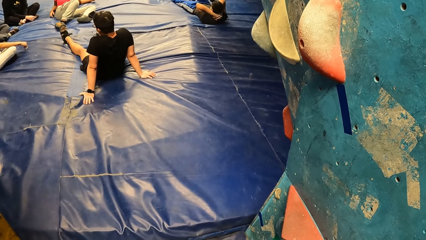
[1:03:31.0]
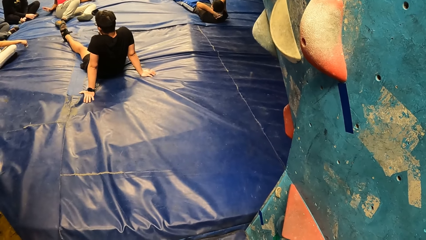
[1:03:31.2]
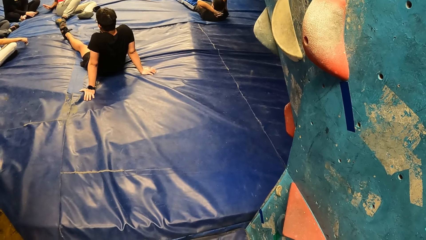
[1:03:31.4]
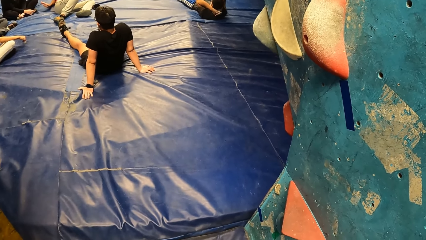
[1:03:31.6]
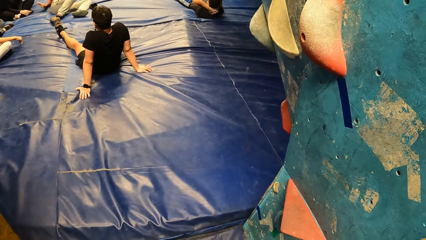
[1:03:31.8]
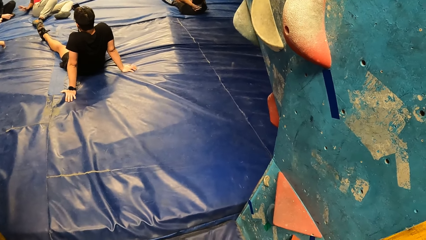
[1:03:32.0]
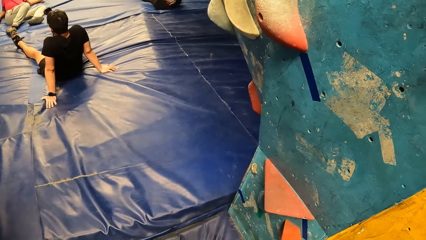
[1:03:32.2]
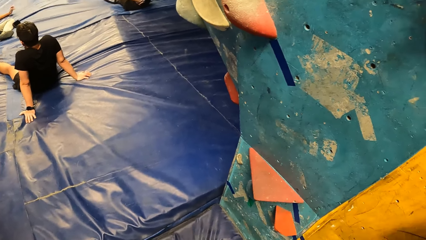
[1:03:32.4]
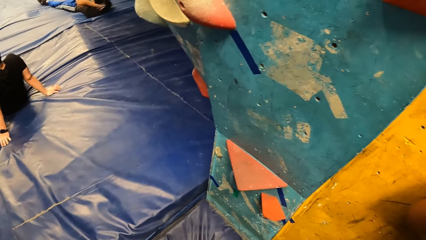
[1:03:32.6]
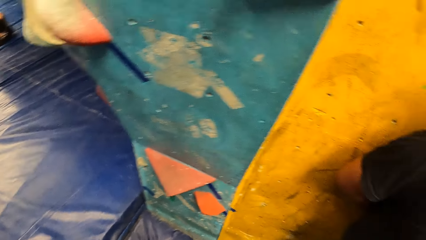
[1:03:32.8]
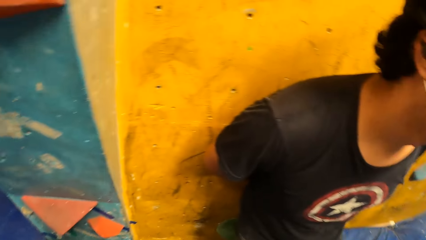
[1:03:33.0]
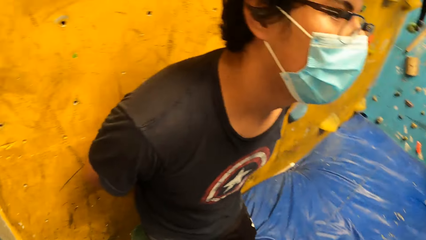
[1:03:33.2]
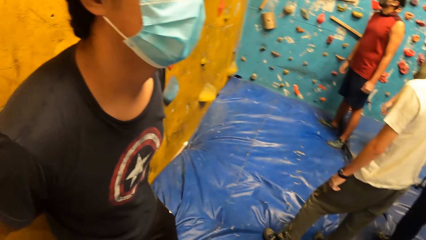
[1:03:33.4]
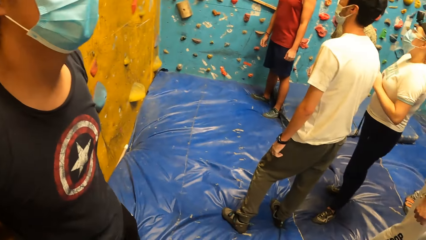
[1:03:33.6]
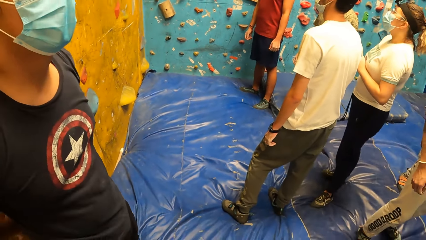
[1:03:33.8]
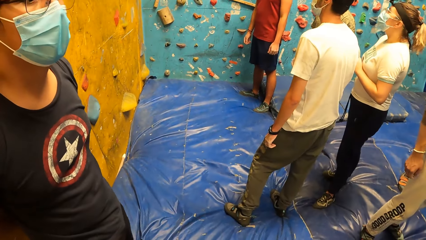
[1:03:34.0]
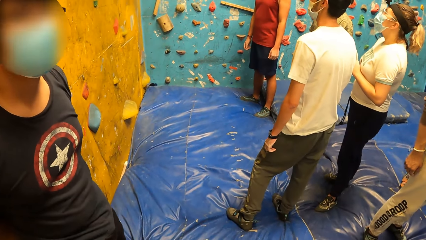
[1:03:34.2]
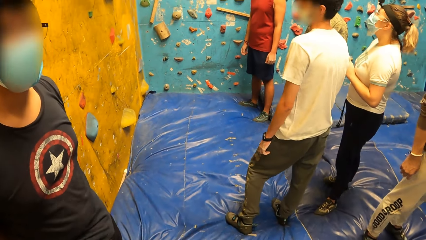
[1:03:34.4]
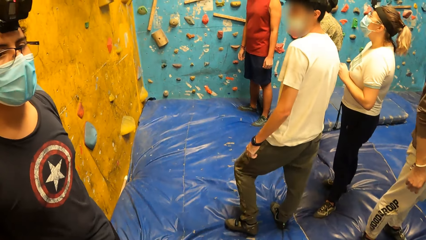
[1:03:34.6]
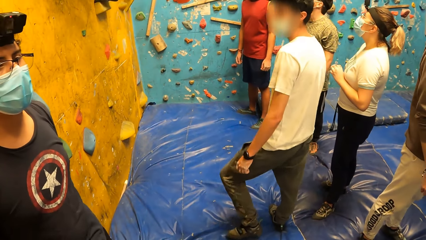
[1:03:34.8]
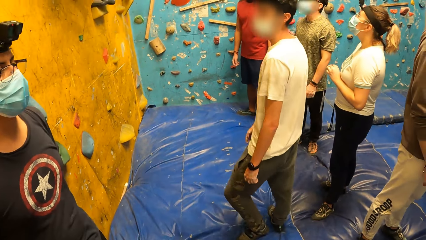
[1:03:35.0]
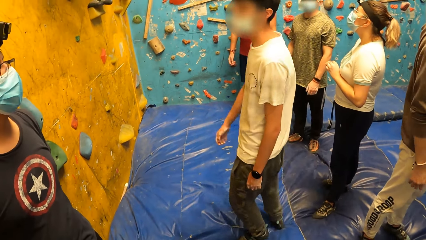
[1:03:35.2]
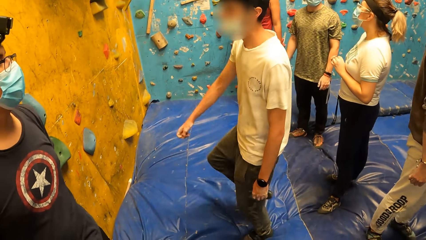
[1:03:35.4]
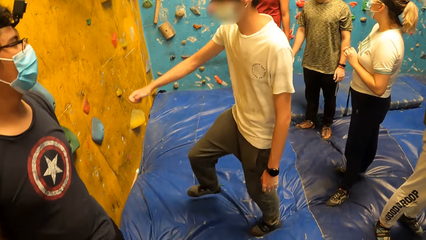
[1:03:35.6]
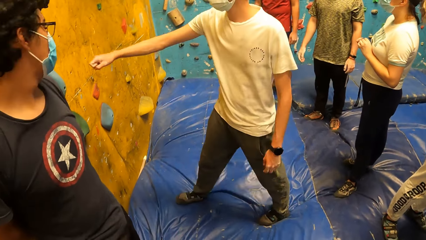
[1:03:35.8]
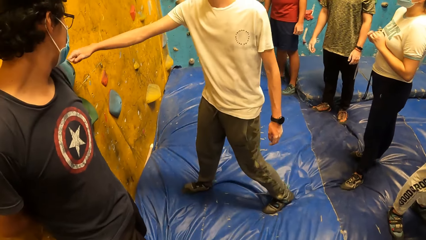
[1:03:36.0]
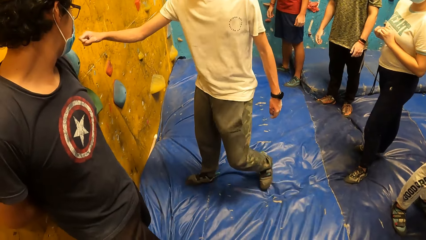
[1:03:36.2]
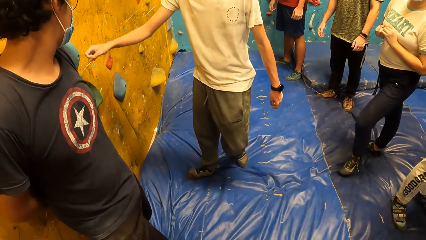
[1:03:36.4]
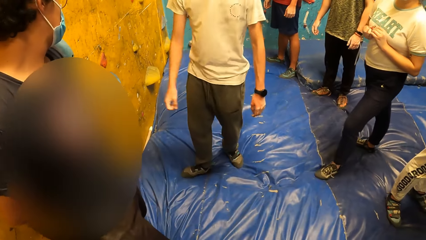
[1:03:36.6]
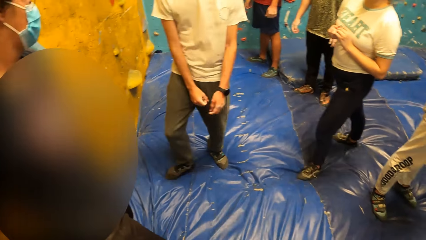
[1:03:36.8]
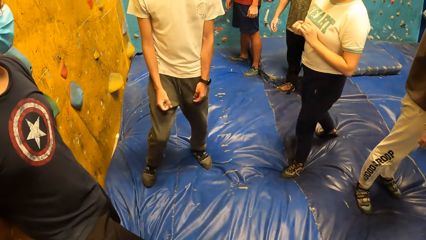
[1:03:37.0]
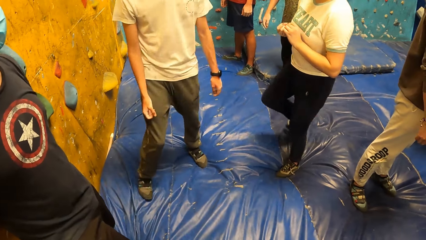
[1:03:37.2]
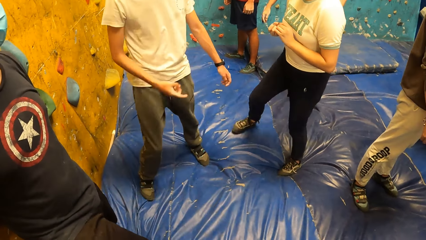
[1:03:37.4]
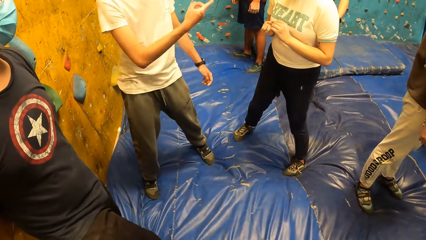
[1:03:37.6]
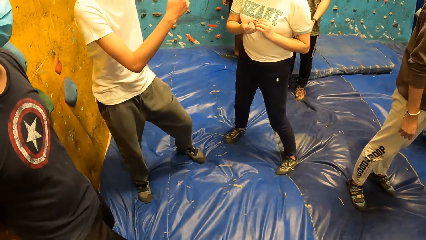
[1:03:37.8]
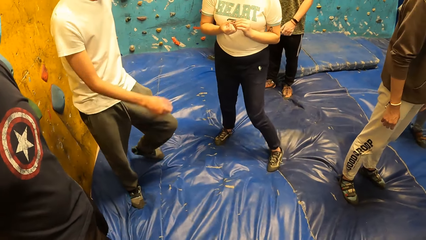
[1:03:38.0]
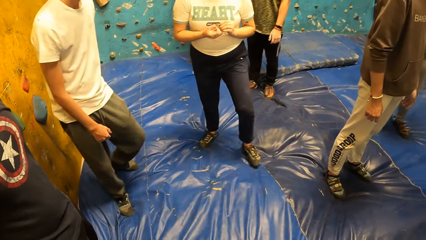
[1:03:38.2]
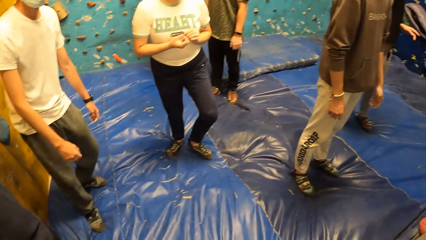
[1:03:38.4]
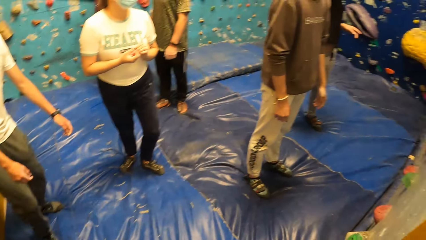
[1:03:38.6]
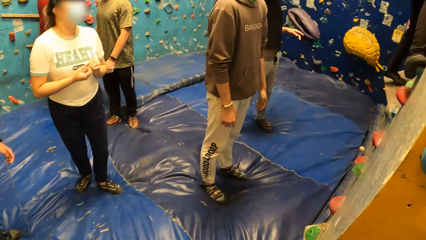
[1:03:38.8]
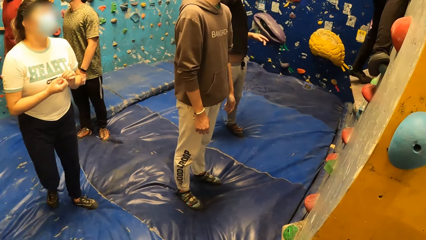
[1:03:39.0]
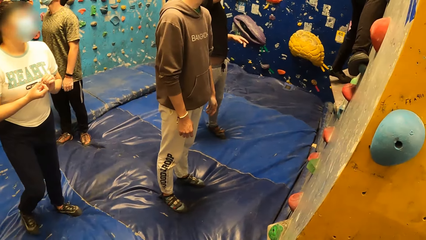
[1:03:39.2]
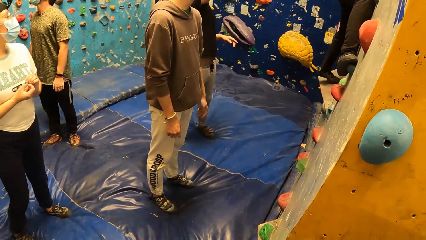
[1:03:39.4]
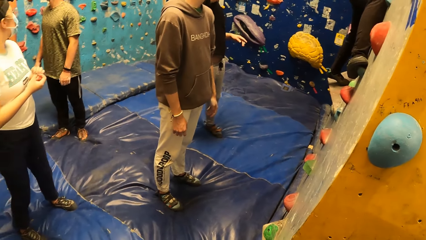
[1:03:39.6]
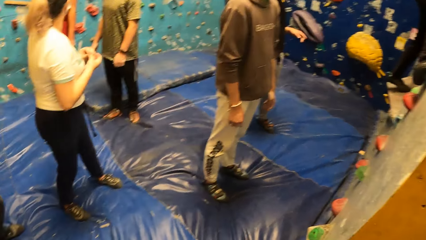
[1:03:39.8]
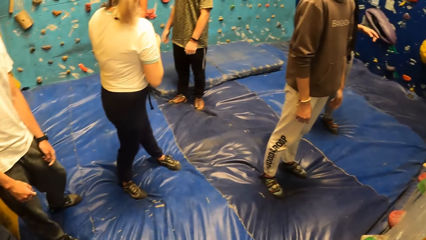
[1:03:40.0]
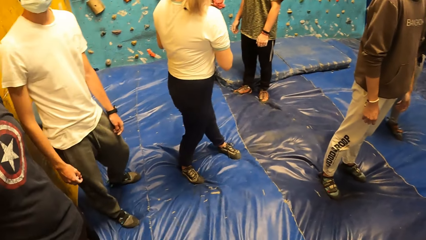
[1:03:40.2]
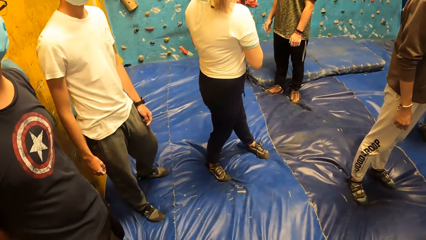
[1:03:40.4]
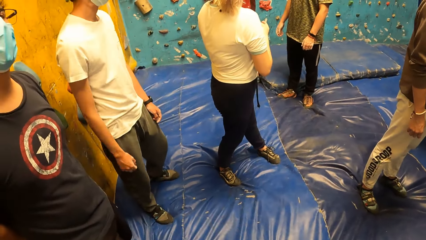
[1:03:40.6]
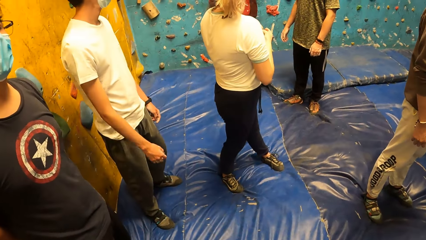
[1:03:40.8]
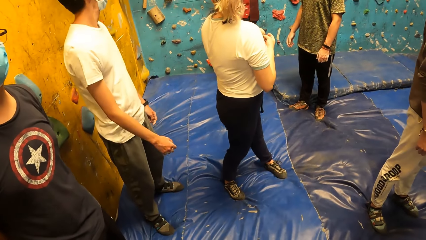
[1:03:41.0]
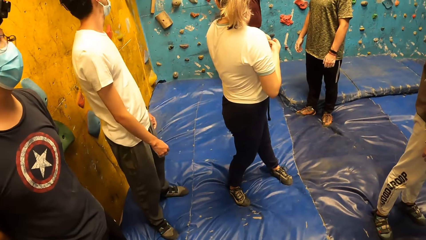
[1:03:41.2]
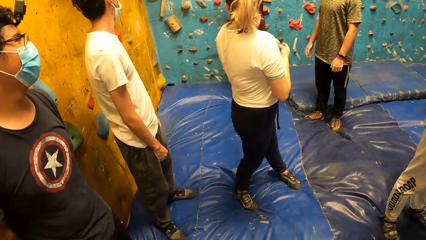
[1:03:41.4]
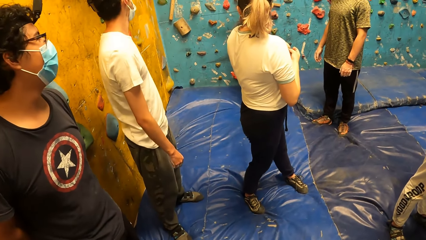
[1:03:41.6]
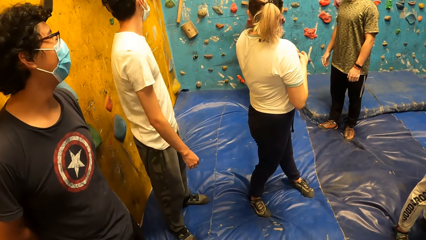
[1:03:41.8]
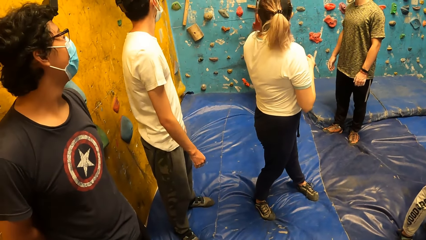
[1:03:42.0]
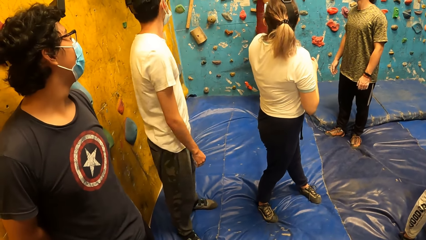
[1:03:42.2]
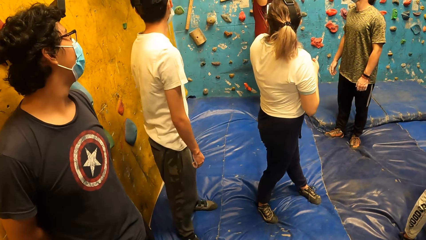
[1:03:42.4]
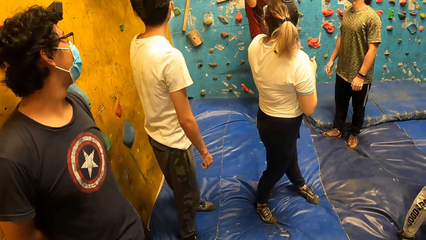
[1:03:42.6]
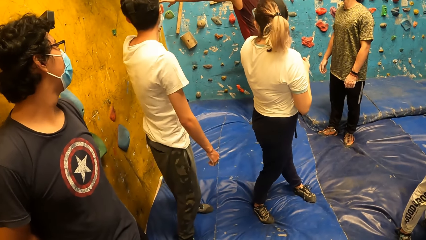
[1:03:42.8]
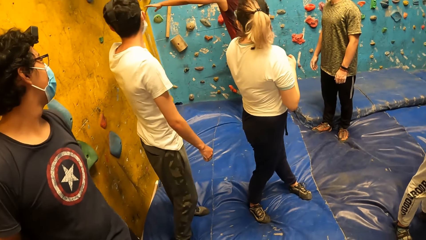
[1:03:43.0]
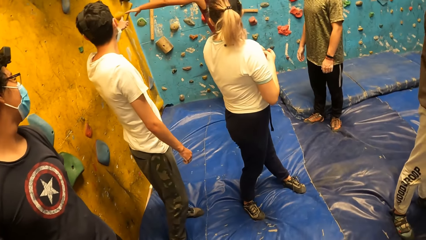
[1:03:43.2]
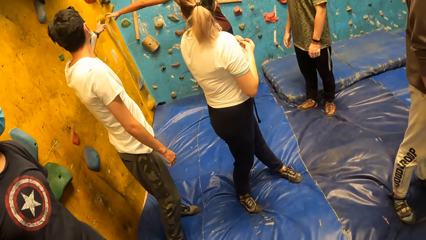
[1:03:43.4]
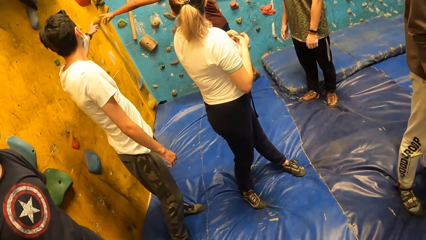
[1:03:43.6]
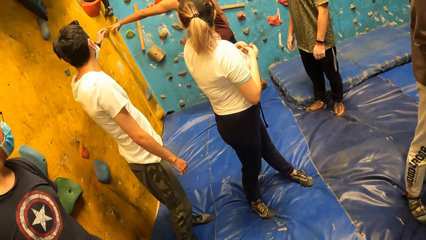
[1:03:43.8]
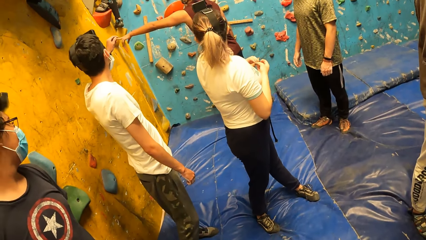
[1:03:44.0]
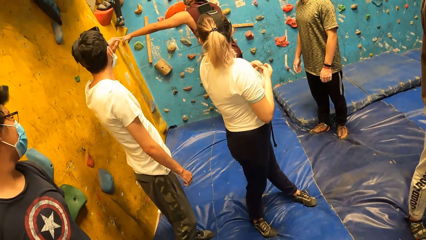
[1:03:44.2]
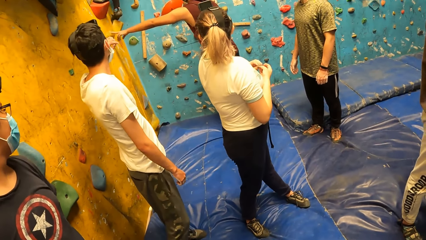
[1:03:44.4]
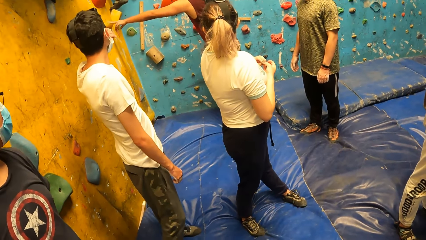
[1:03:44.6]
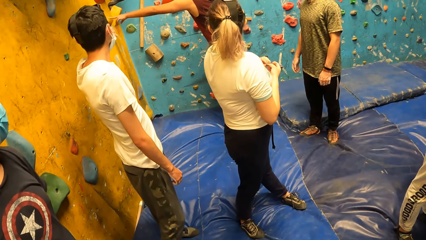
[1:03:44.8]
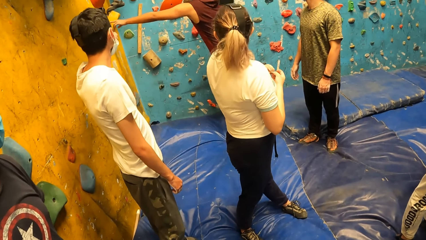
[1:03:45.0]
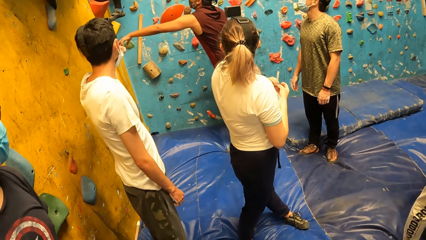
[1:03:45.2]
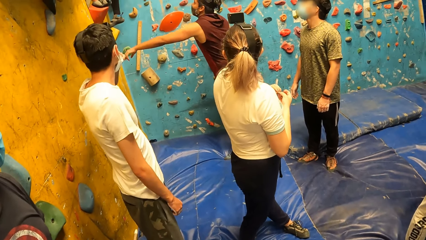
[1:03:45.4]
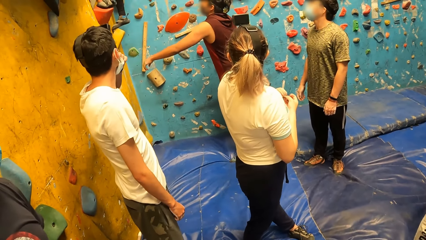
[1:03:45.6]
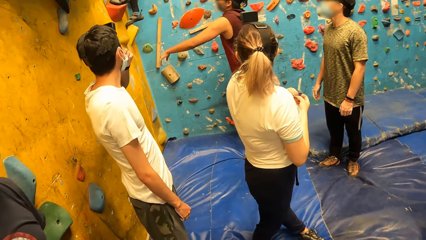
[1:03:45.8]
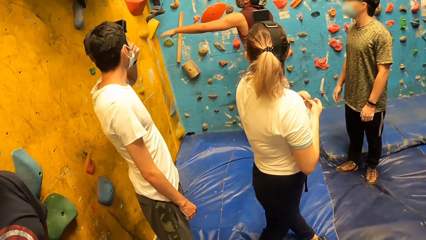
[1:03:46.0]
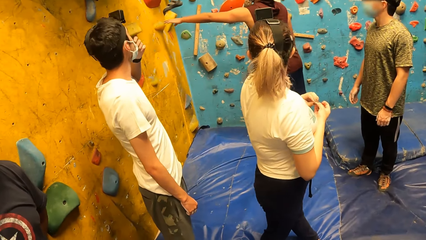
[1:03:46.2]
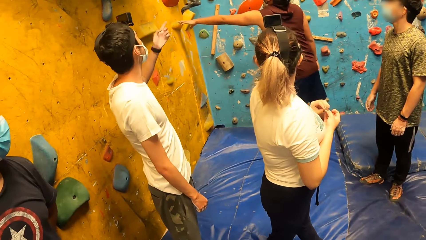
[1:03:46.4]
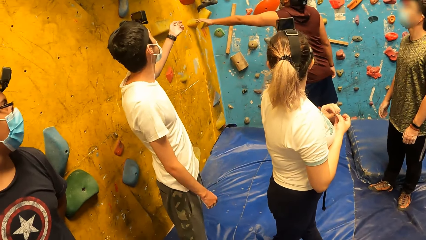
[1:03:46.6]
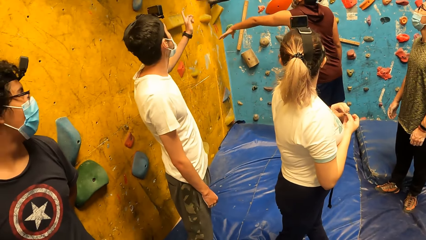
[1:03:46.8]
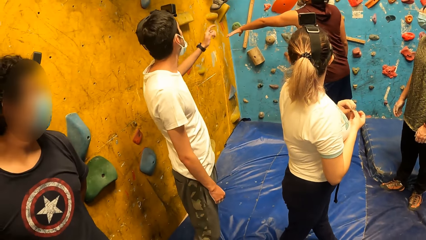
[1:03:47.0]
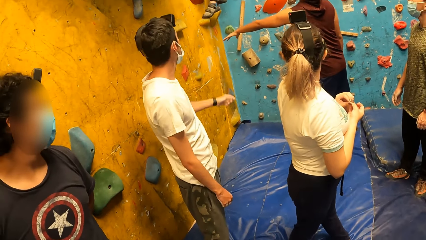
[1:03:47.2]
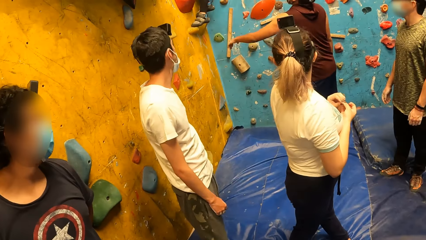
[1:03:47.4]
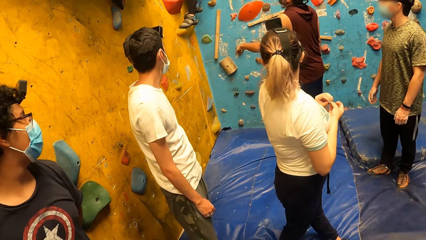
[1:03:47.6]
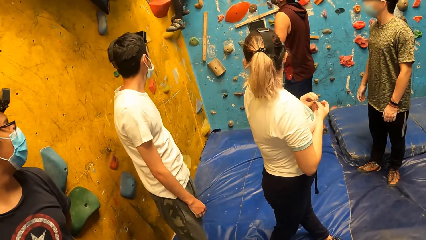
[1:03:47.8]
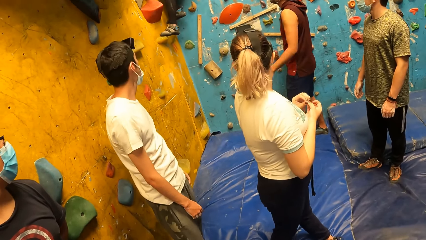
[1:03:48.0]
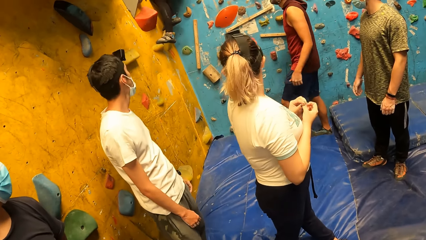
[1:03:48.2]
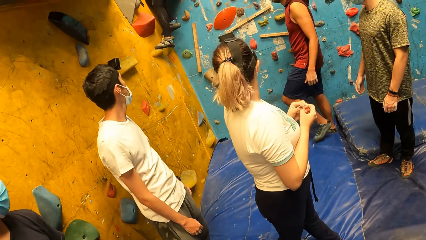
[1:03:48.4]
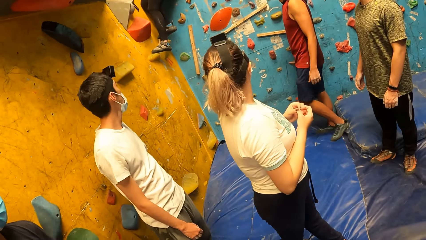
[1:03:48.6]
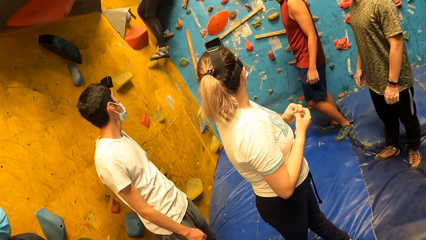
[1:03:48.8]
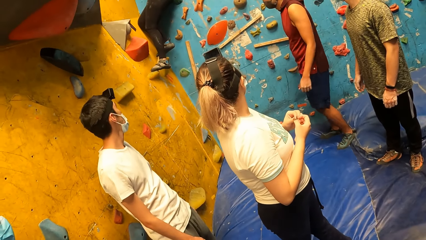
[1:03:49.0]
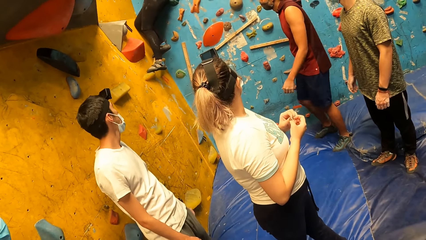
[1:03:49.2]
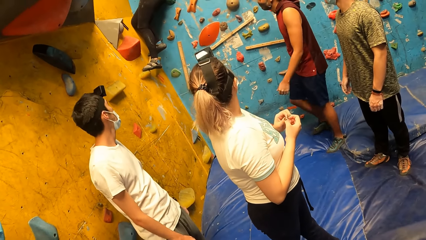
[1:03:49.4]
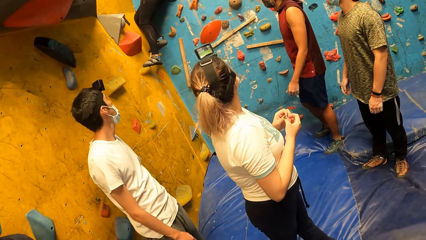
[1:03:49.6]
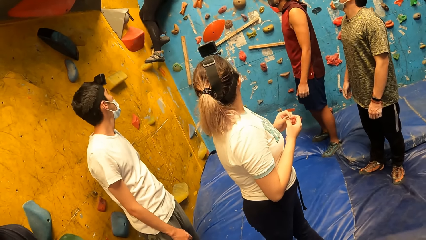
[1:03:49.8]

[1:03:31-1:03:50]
A man gently hits a climbing wall with his right hand. Another man gently taps the climbing wall with his right hand.
